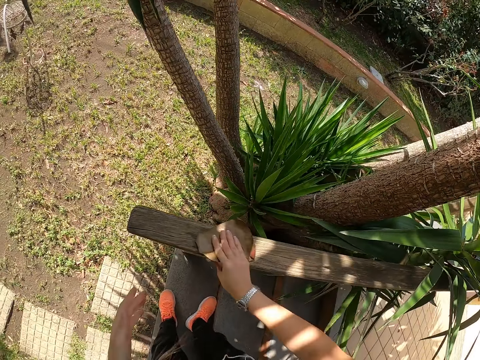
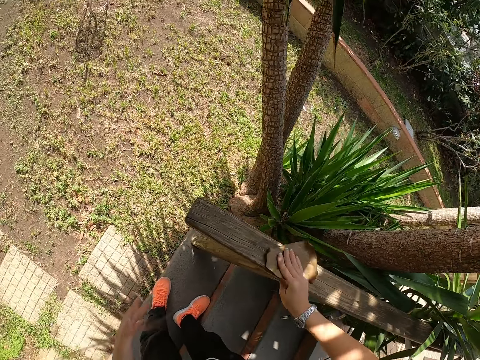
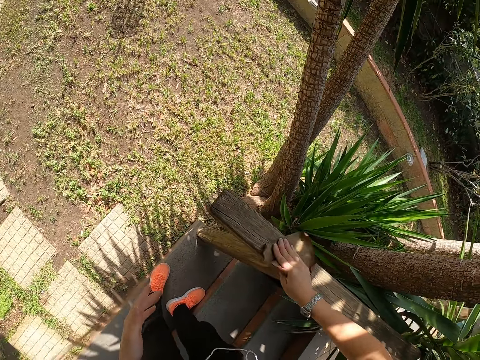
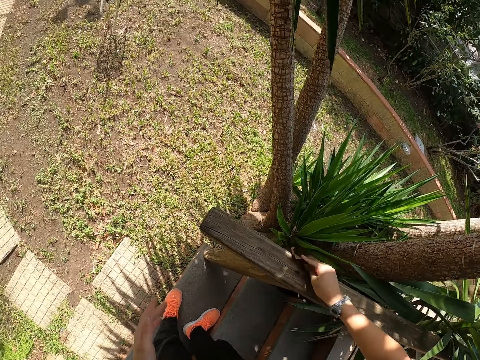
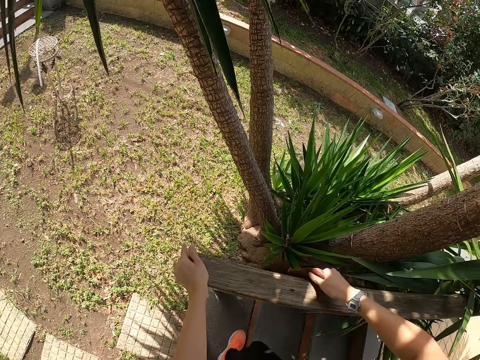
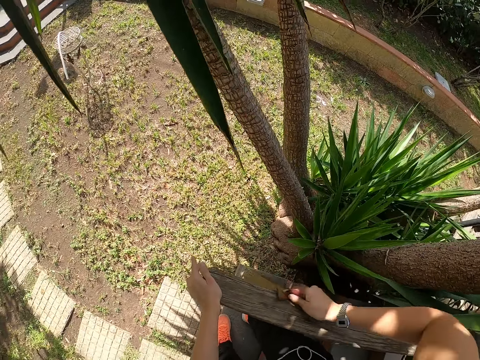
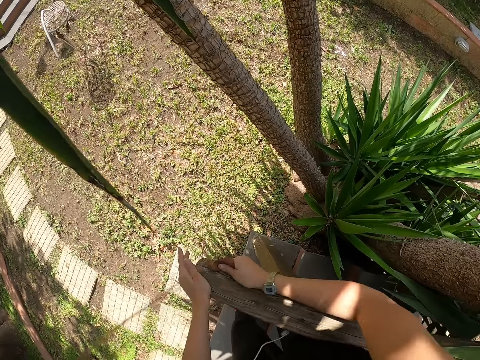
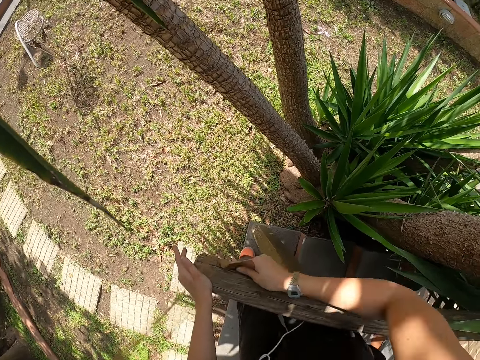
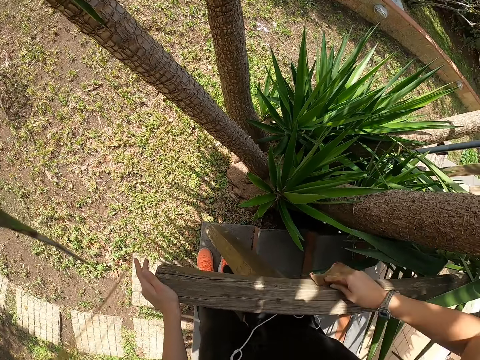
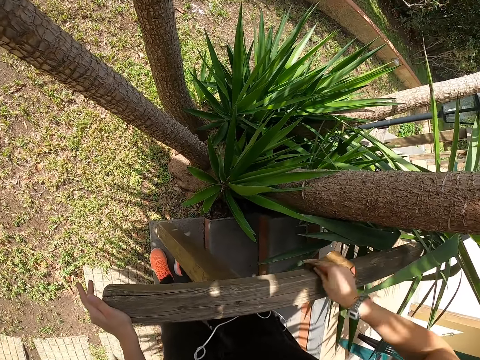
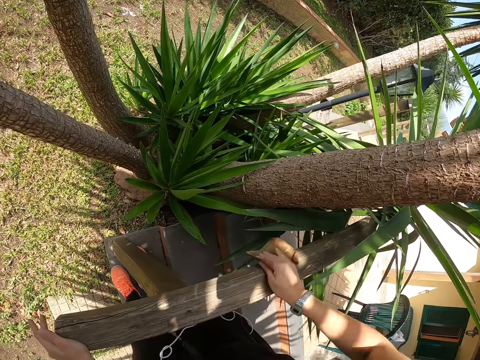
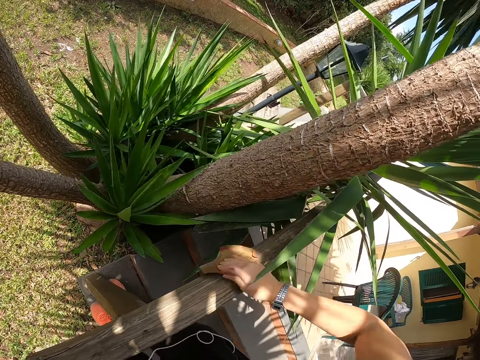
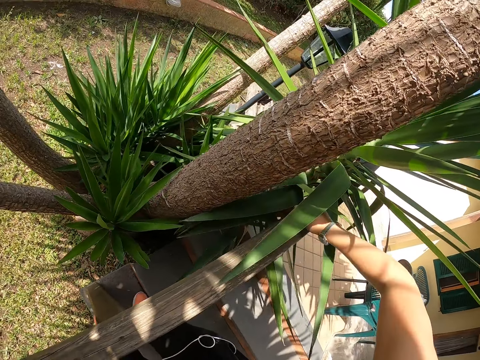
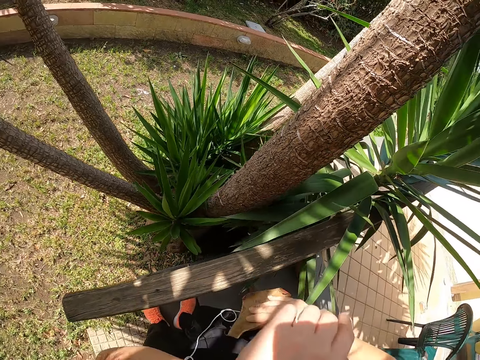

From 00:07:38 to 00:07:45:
The camera wearer holds the wood. They scrub the wood.

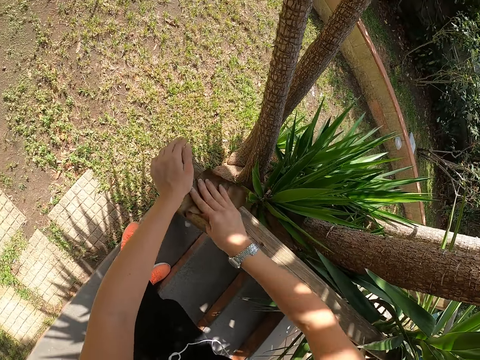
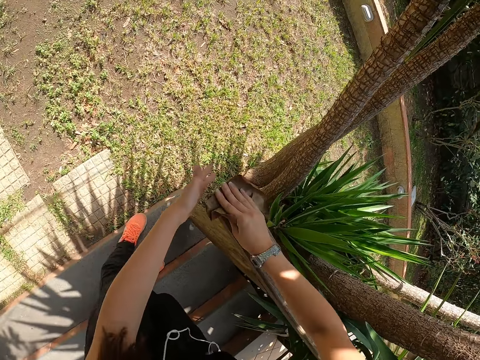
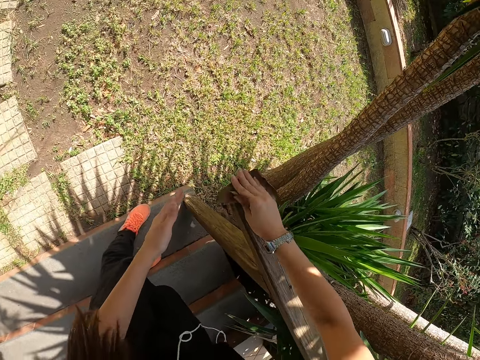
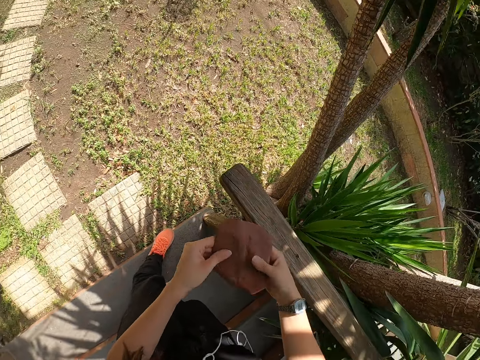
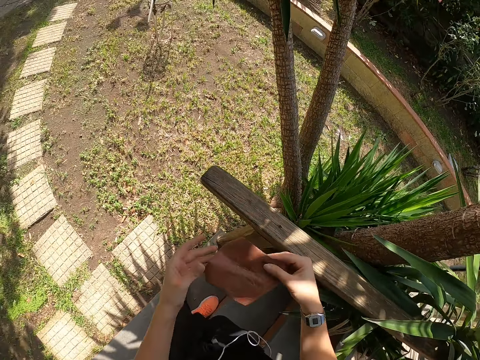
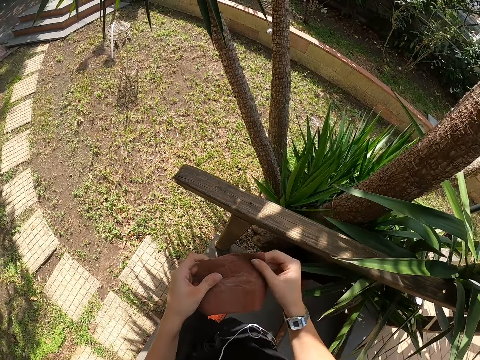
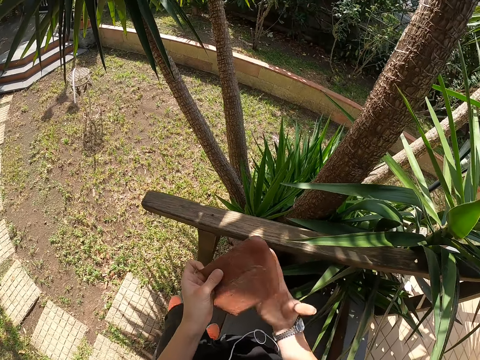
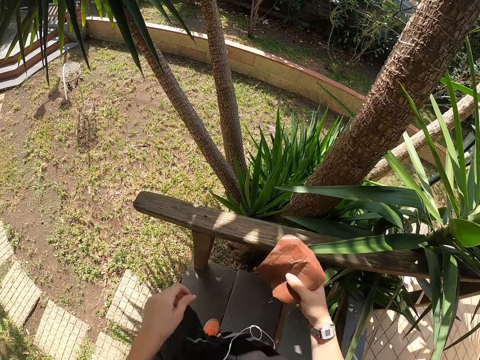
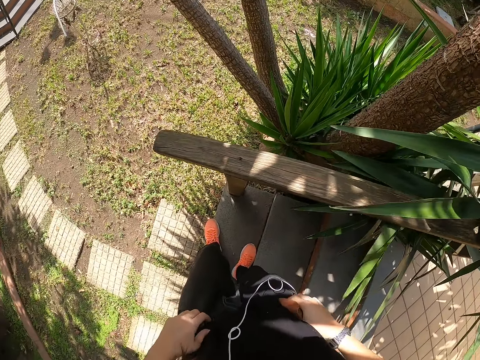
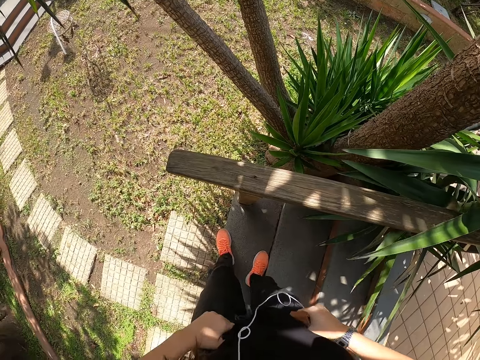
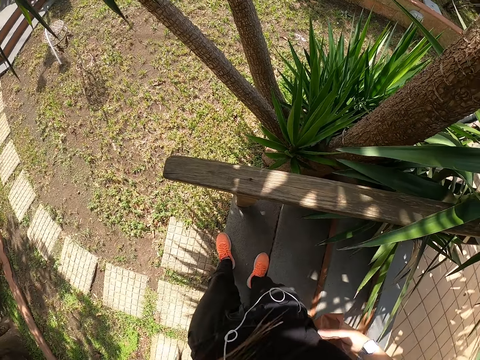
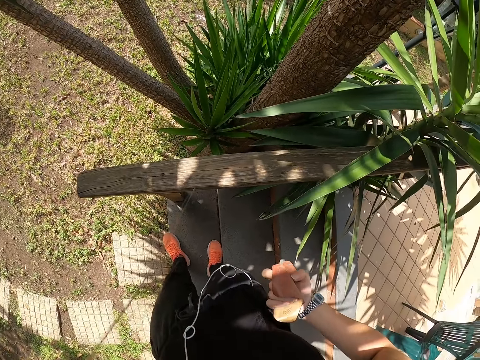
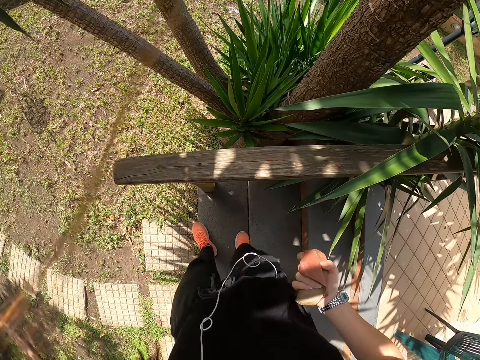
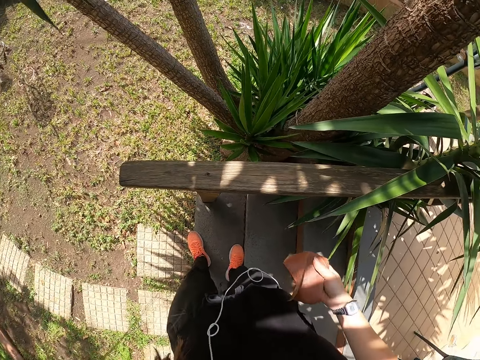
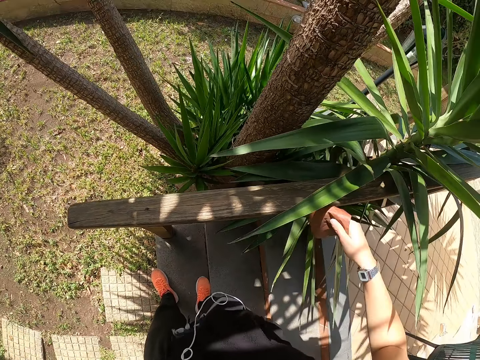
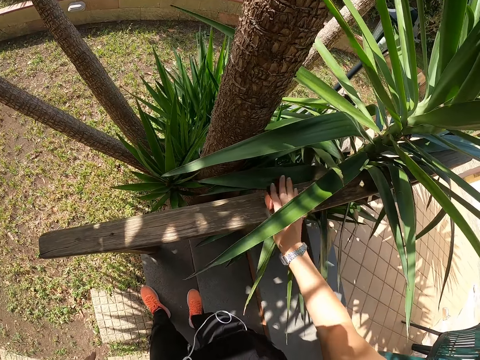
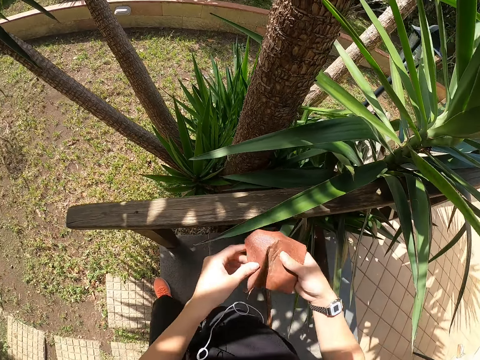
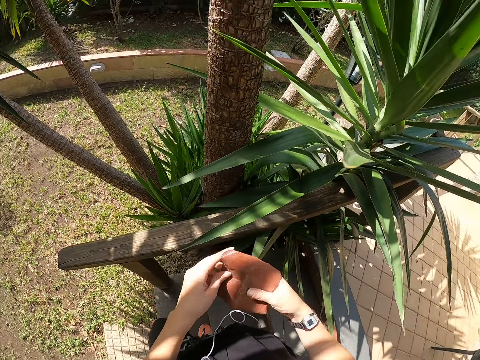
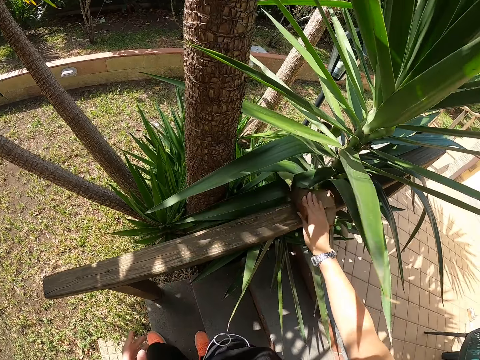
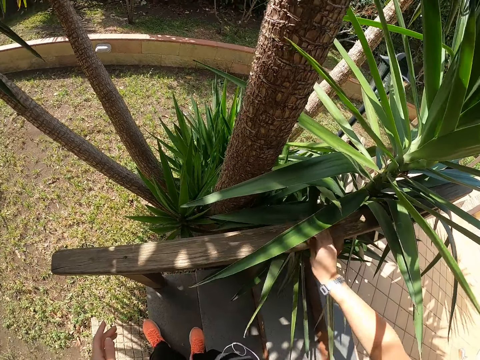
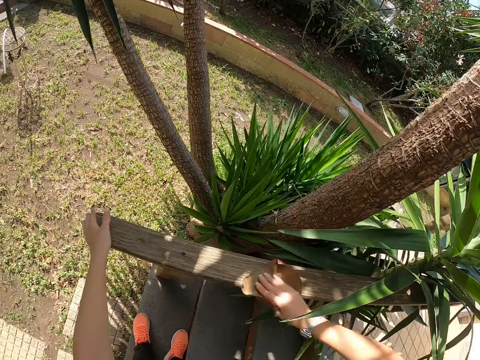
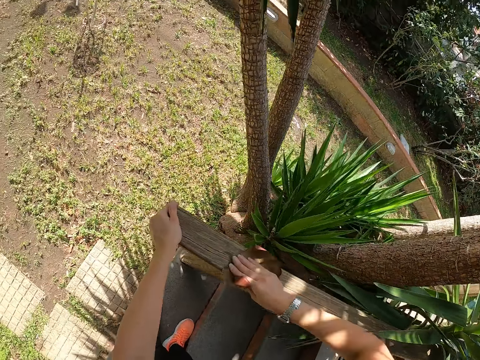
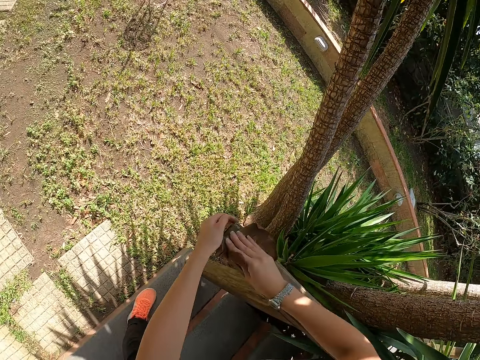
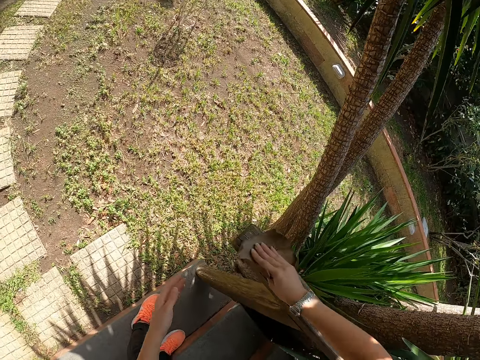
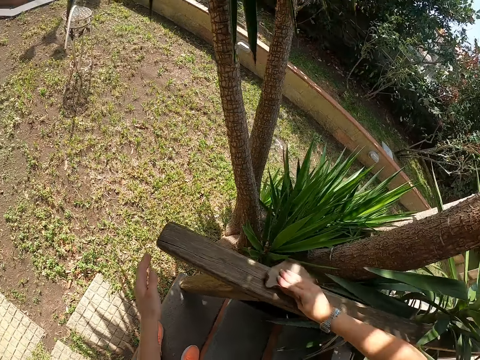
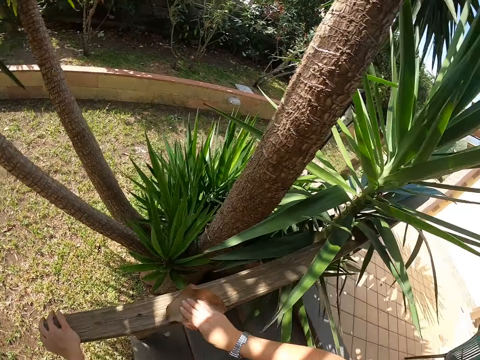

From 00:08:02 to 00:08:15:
The camera wearer turns the sandpaper. They adjust the sandpaper with both hands. They adjust the cloth. They pull up the trouser. They smoothen the wood with the sandpaper with the right hand. They turn the sandpaper. They adjust the sandpaper with both hands. They smoothen the wood with the sandpaper with the right hand. They hold the wood.

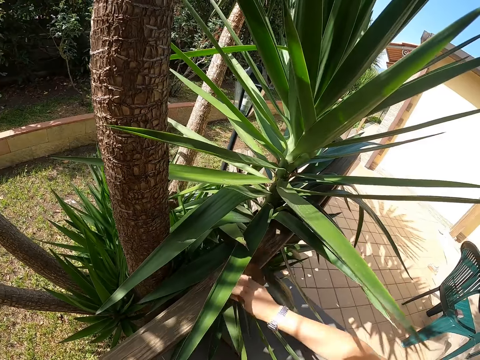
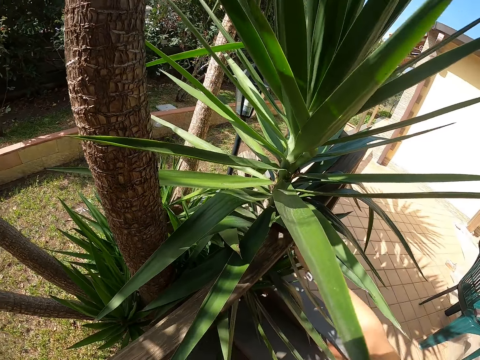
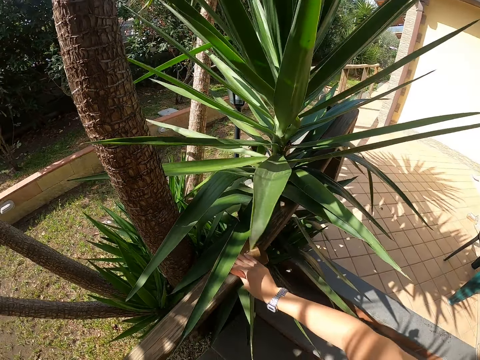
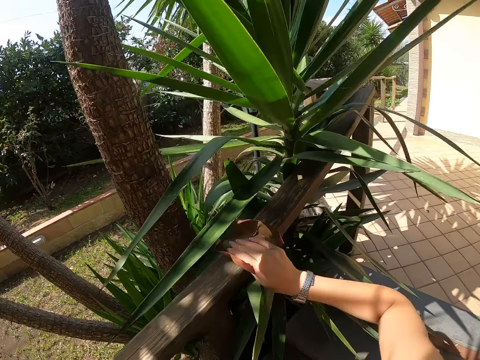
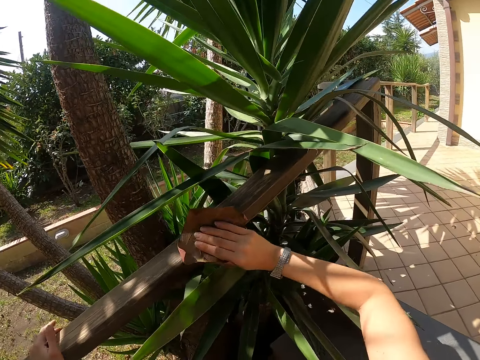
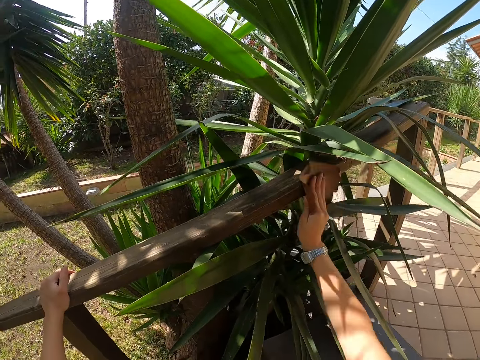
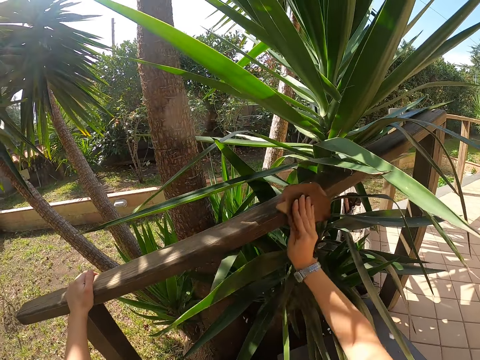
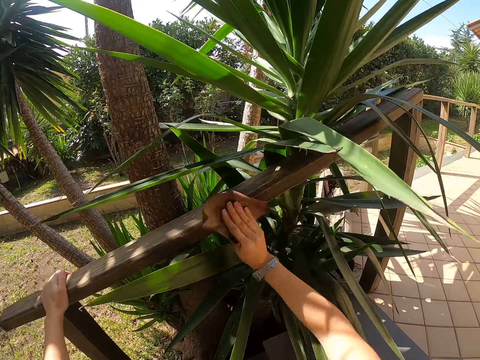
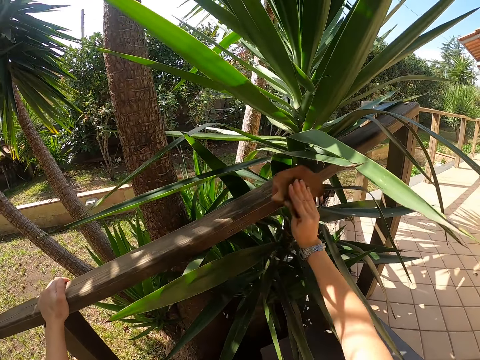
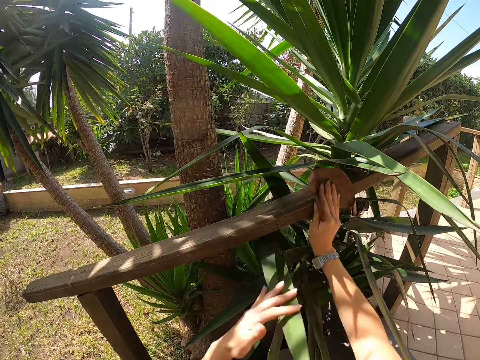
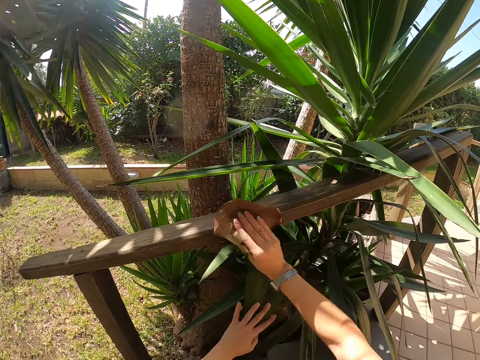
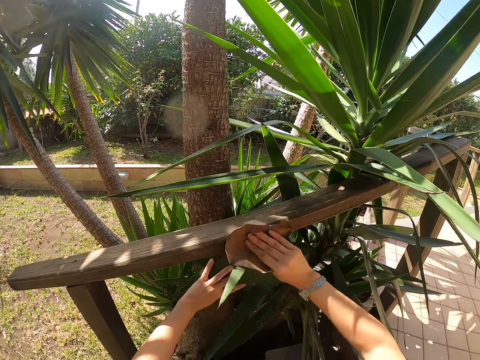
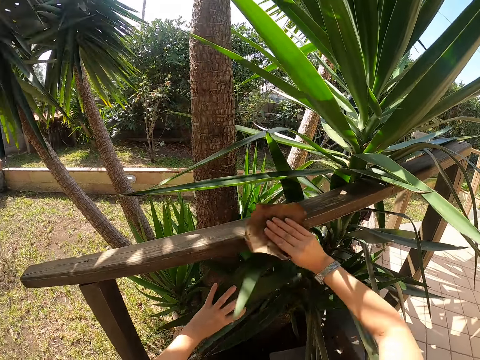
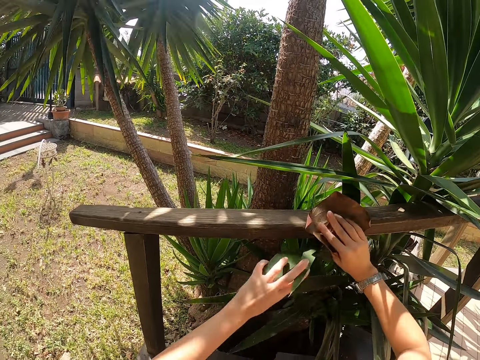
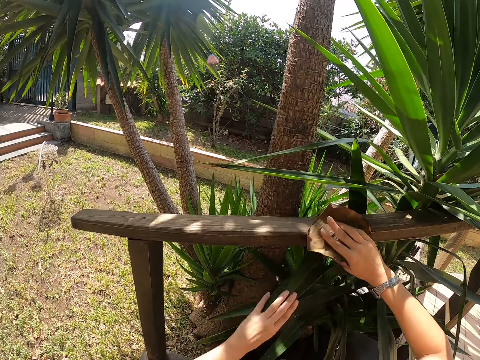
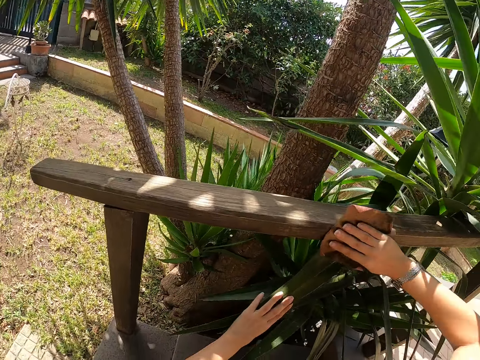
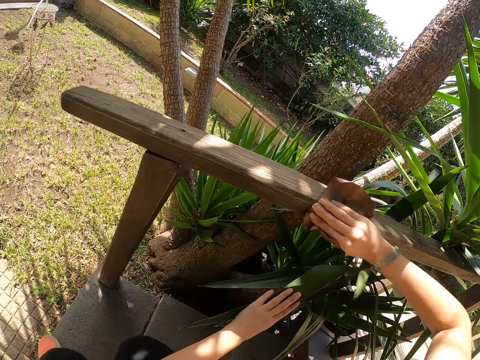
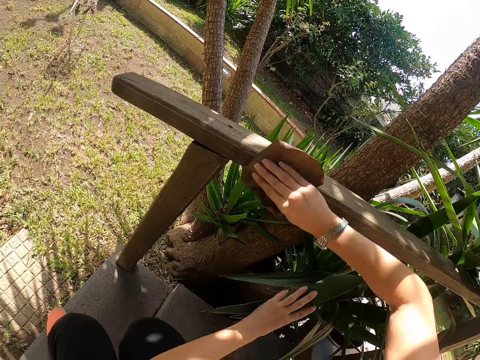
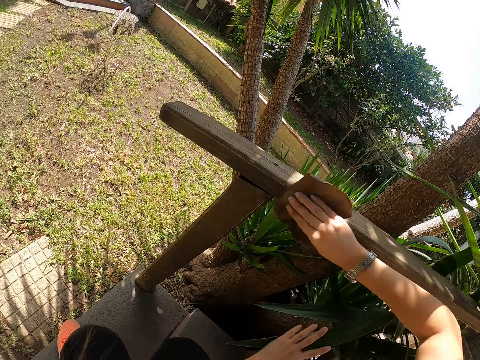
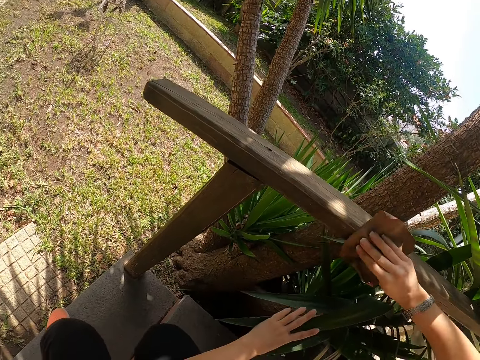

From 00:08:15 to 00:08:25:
The camera wearer scrubs the wood. They twist the plant leaves. They scrub the wood. They twist the plant leaves. They scrub the wood.
